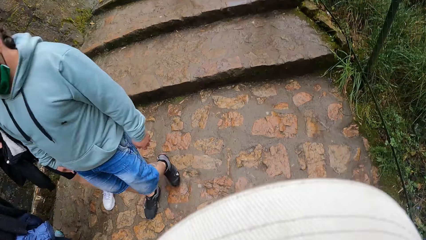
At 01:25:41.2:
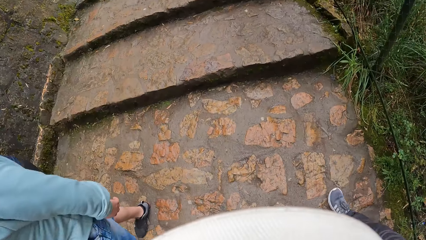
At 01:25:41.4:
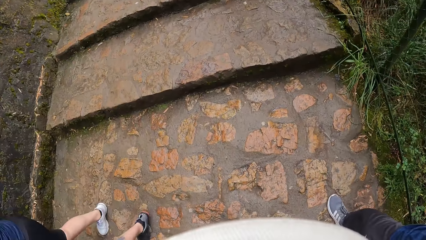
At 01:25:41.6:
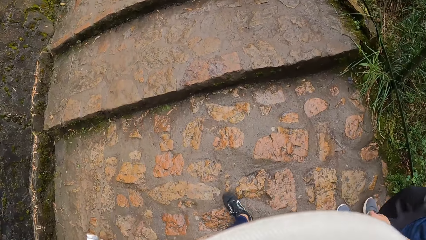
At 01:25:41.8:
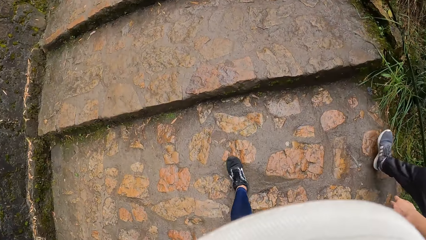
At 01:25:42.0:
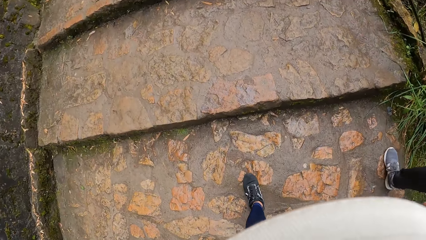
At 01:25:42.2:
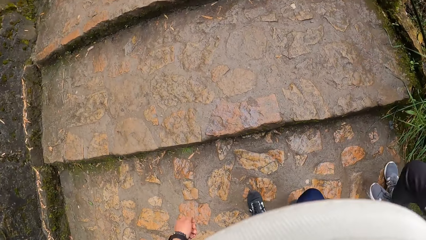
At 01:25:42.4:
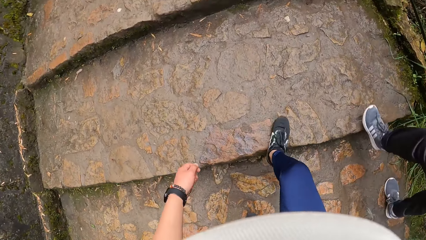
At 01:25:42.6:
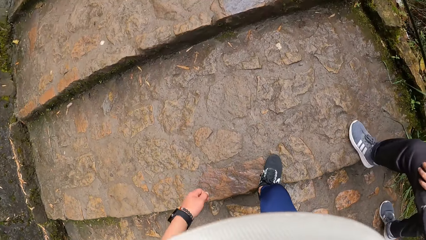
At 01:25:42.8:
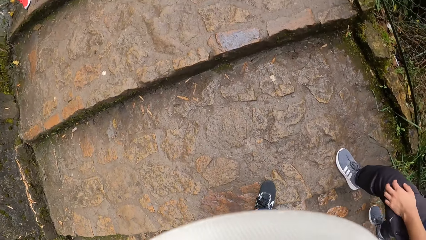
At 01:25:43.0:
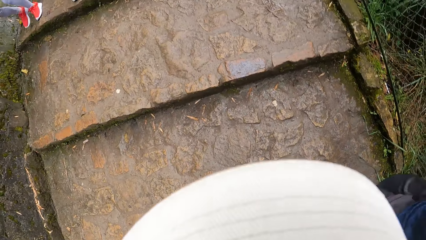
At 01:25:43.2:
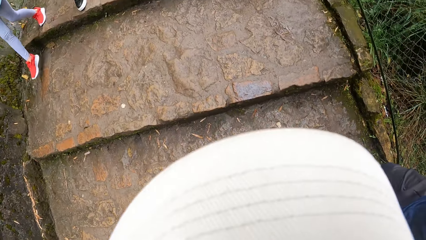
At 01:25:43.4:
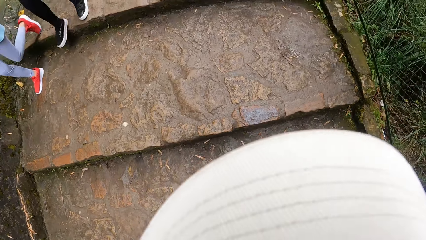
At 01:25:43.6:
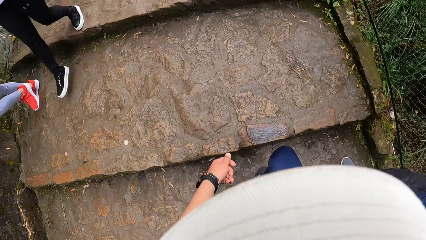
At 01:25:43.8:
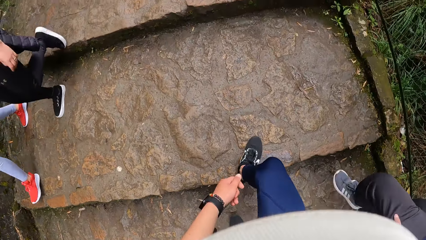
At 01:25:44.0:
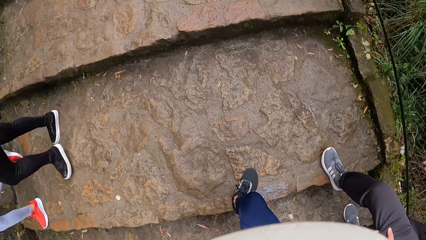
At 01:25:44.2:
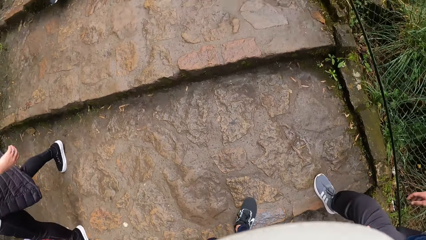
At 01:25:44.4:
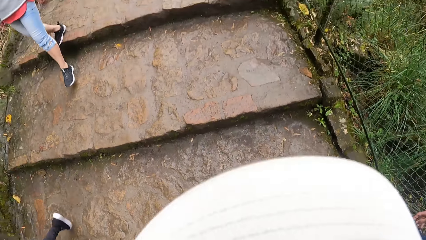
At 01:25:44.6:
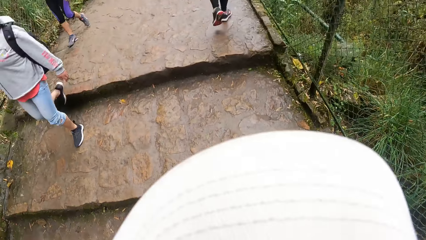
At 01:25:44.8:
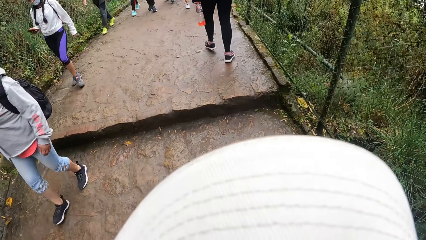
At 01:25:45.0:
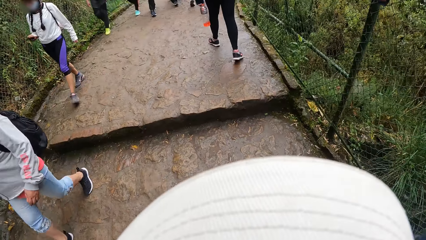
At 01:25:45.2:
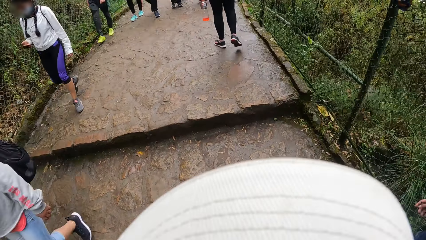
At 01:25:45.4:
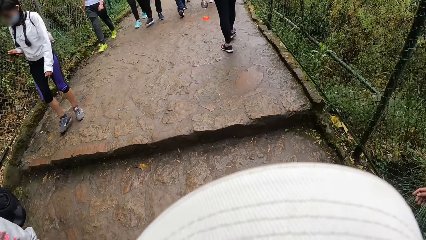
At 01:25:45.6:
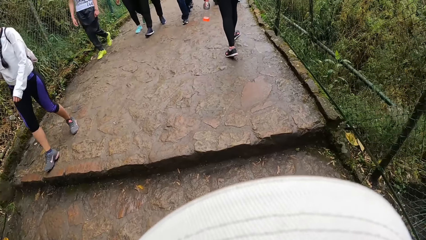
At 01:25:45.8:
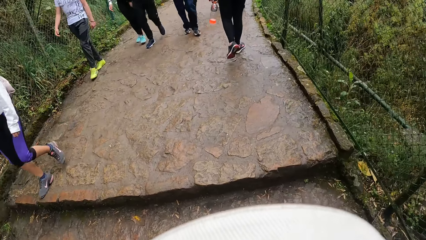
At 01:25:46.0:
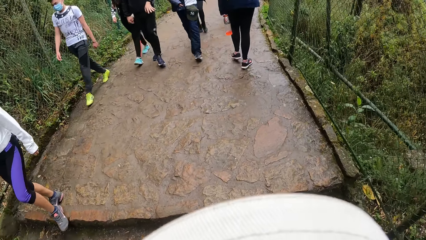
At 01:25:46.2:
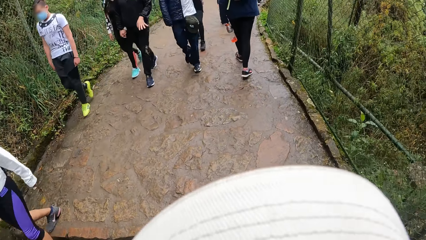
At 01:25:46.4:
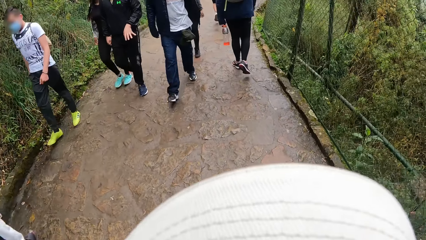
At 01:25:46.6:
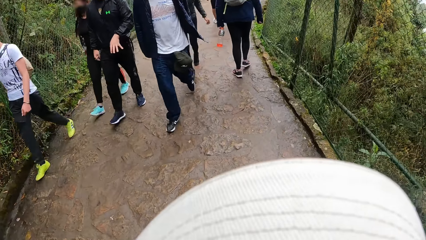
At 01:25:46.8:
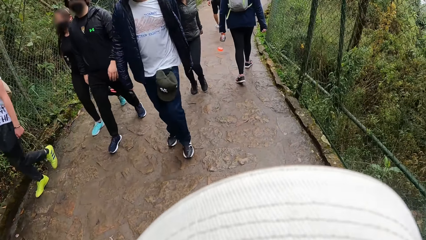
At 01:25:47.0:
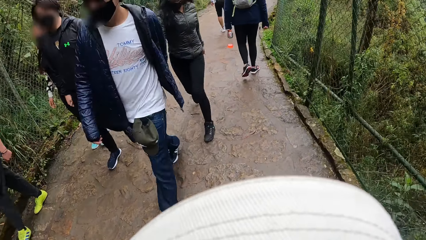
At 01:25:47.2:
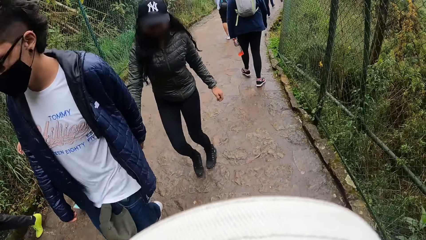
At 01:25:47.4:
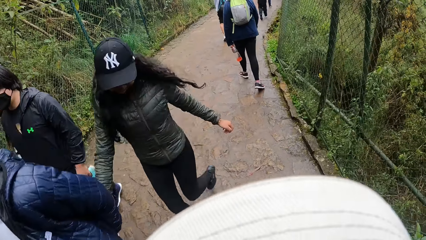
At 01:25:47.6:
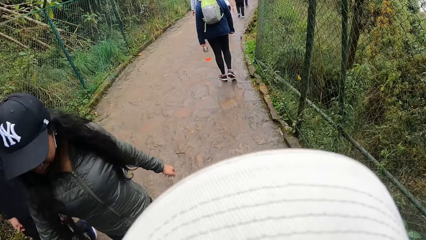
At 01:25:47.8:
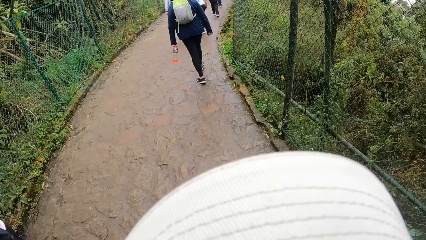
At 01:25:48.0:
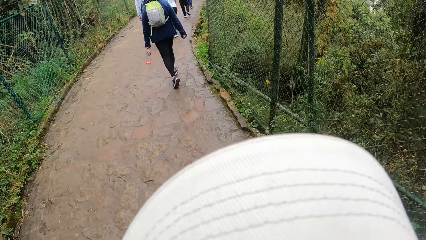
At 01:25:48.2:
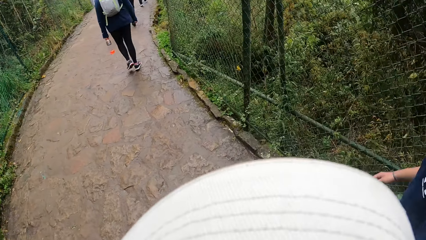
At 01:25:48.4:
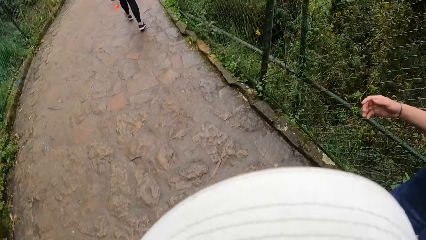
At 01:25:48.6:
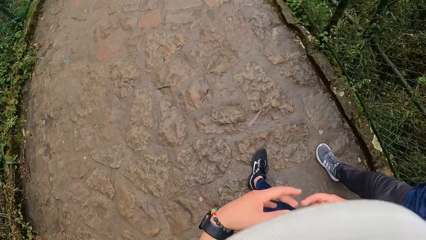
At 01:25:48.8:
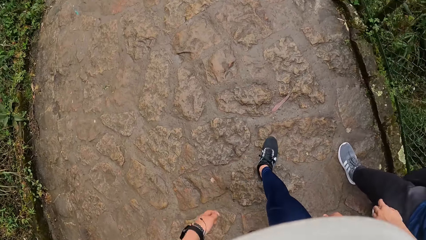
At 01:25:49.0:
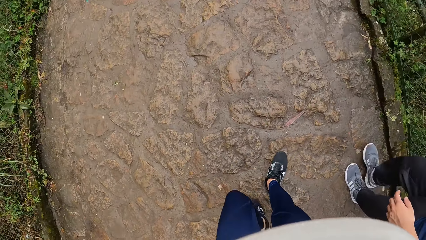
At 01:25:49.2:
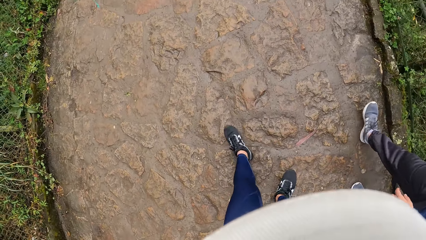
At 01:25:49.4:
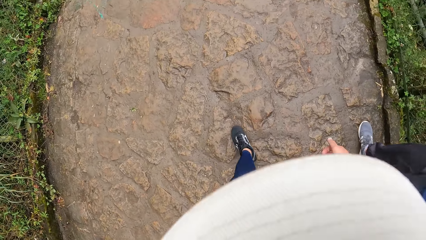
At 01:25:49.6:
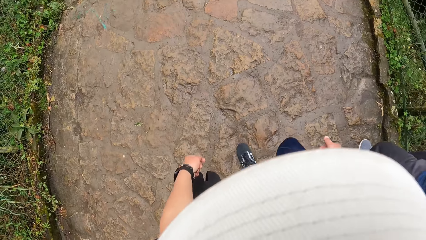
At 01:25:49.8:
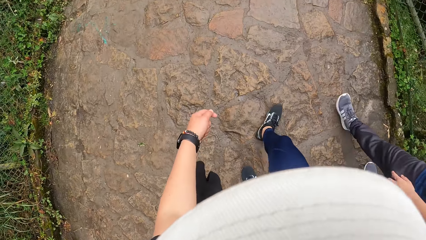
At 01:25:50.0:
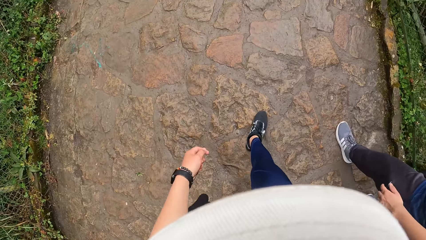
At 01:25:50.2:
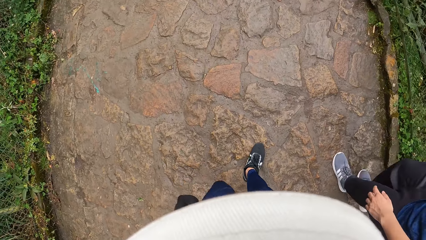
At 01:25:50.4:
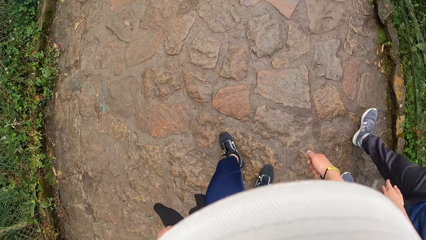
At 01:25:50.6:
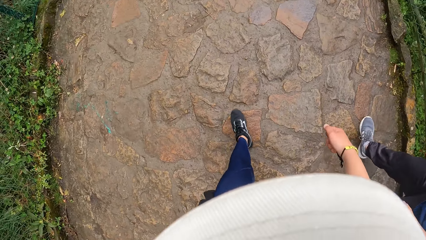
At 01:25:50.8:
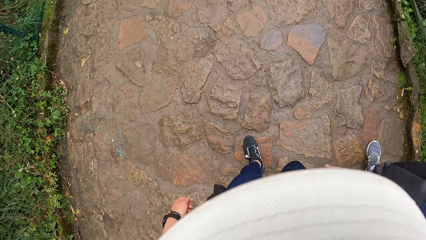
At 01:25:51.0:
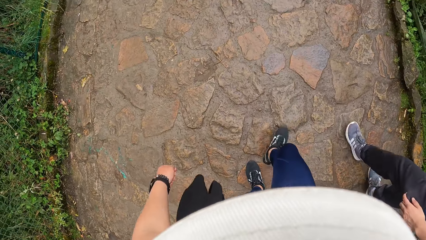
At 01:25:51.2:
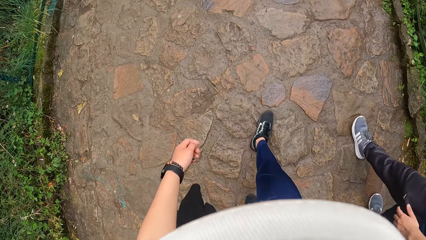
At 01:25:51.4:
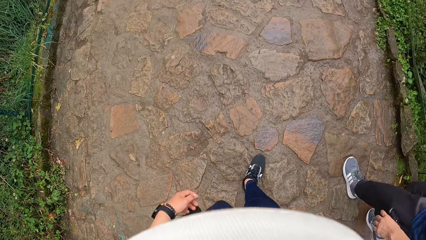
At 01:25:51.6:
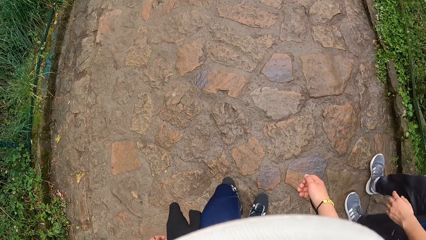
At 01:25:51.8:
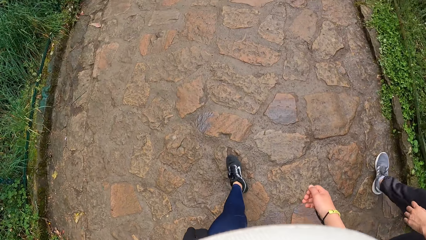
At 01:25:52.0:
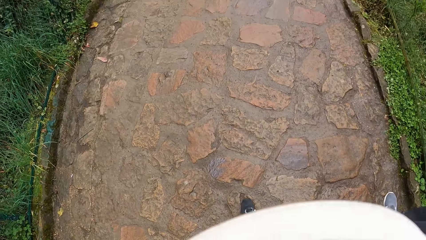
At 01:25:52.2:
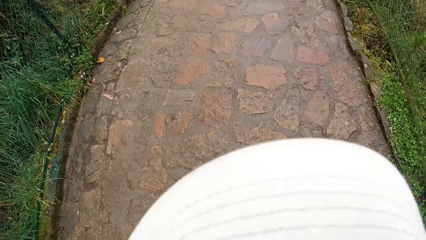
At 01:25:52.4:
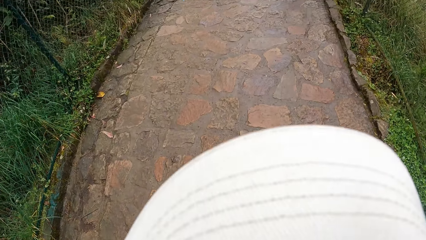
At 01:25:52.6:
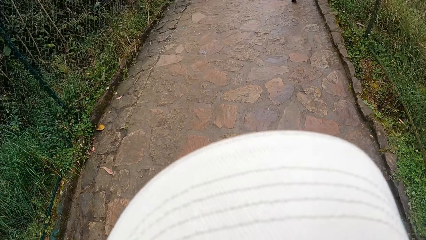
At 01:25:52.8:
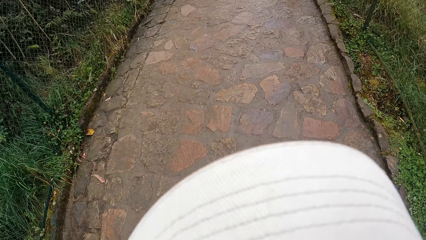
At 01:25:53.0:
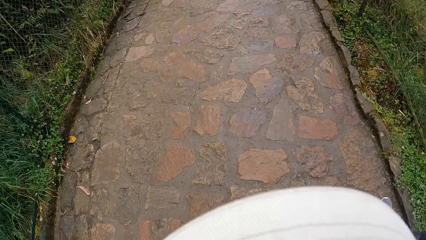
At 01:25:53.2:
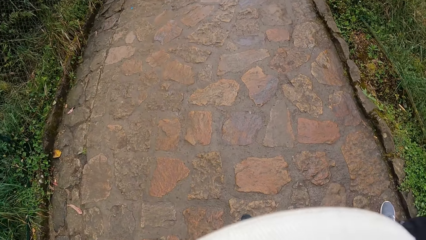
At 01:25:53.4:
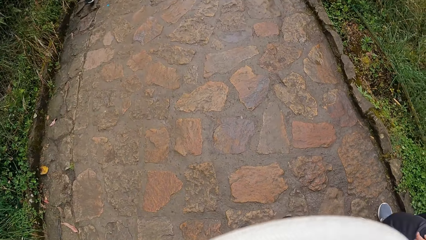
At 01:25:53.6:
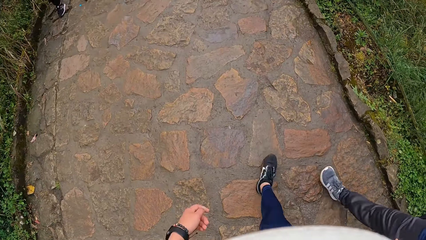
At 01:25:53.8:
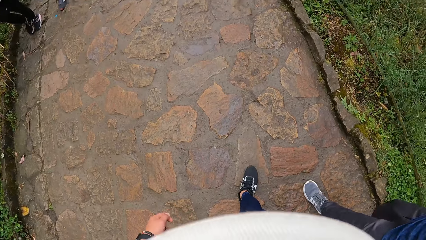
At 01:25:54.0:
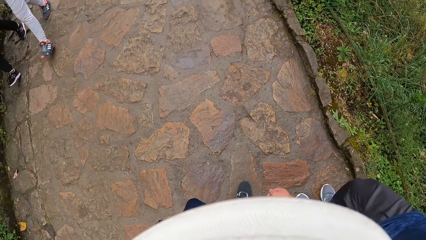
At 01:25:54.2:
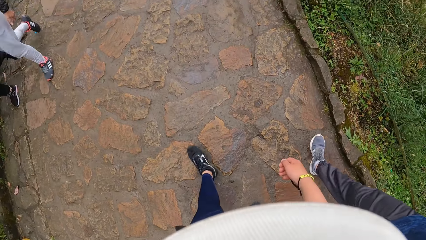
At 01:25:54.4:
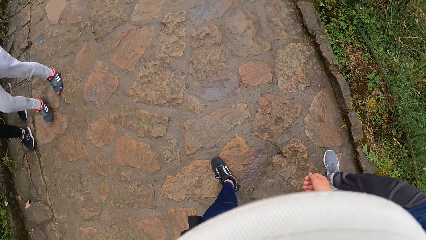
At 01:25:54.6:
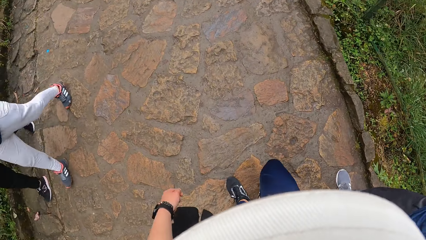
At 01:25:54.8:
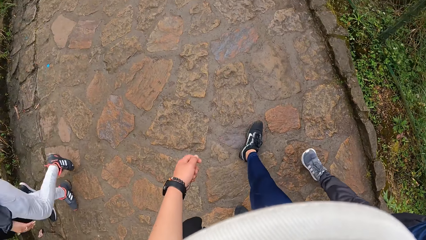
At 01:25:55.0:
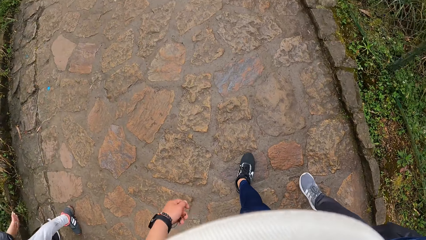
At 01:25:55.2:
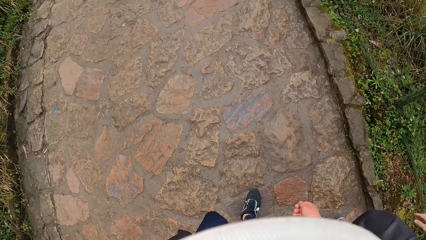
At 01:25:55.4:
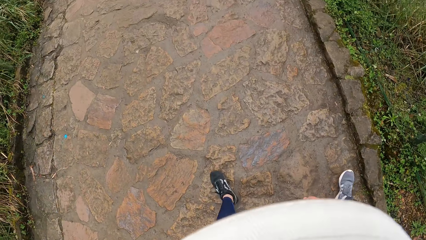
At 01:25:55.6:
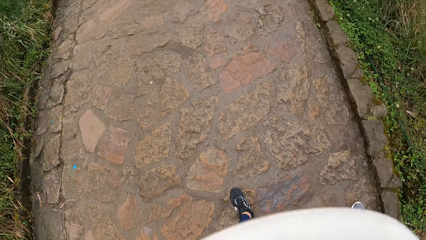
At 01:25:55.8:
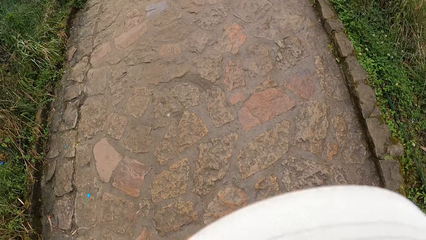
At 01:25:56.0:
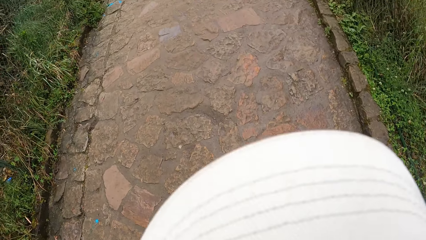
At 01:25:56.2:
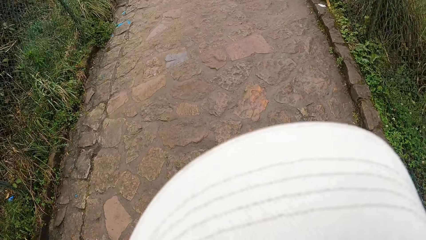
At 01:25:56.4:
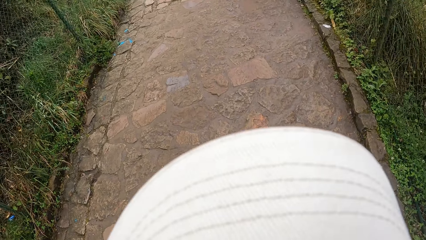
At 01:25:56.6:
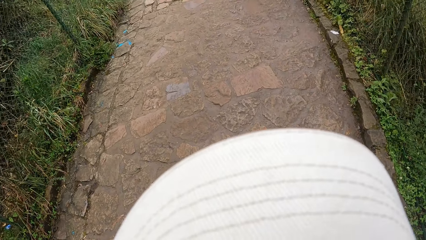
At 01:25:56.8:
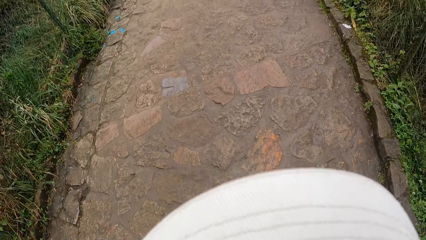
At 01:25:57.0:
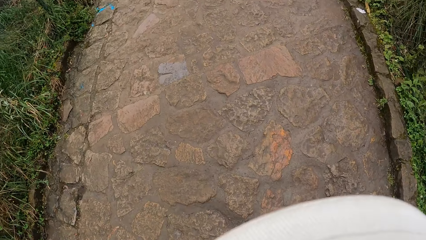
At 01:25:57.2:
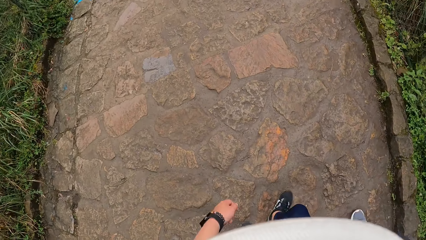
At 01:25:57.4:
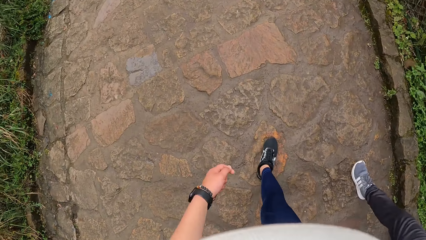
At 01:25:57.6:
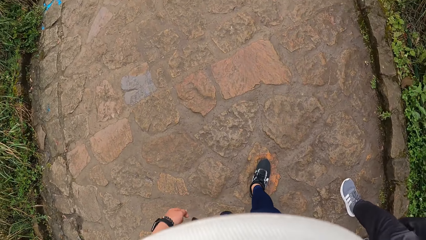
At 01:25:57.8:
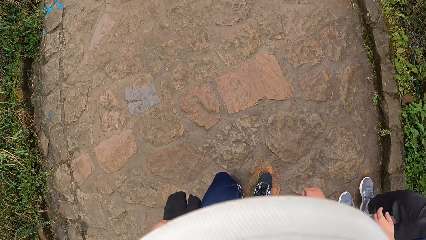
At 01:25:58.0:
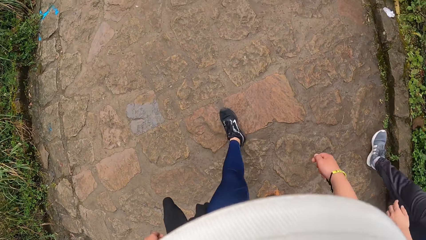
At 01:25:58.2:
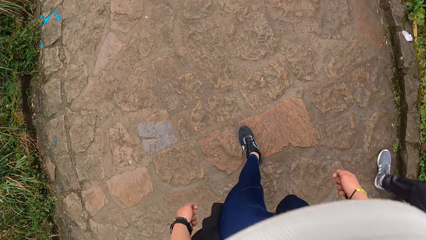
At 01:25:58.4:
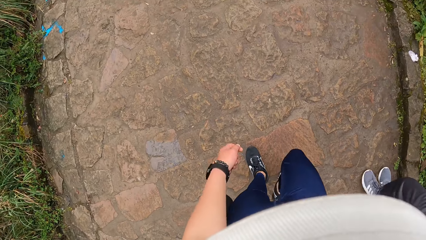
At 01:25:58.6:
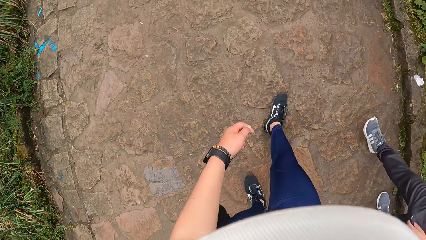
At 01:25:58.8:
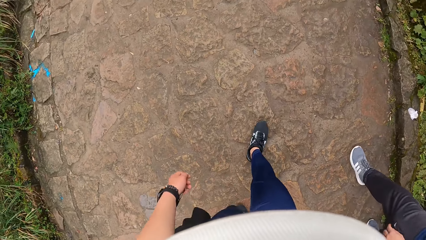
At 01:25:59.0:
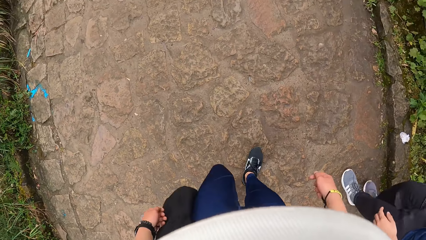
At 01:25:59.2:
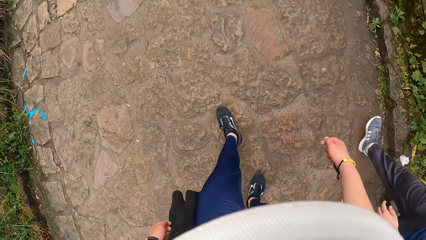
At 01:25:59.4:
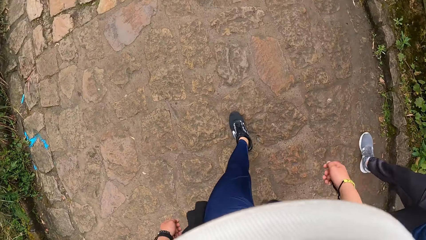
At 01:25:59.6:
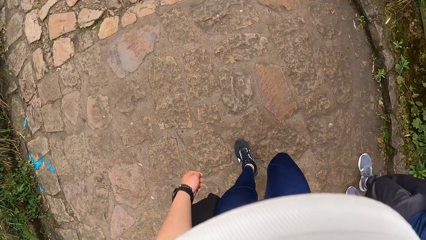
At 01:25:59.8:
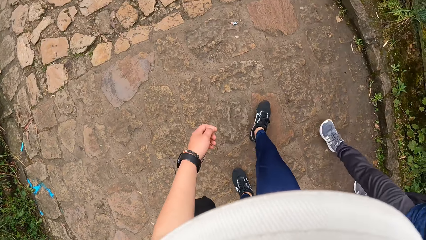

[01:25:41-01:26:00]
The camera wearer climbs a stone staircase to a pavement. A man climbs the stone staircase to the stone pavement. The camera wearer interacts with the man. The man swings his right hand. The camera wearer swings his hands. He walks.
